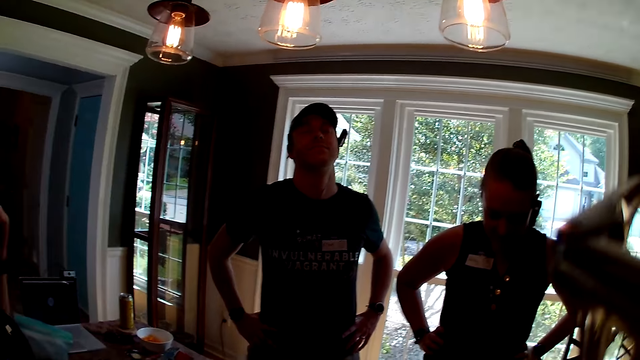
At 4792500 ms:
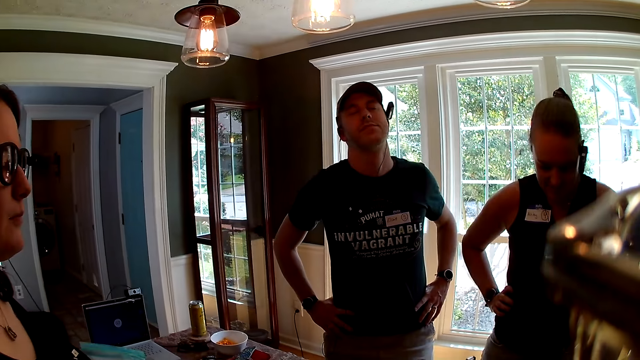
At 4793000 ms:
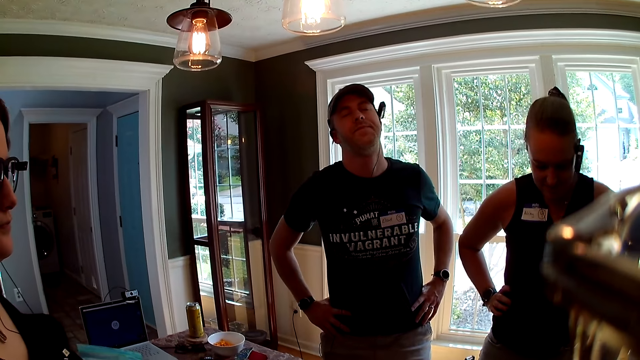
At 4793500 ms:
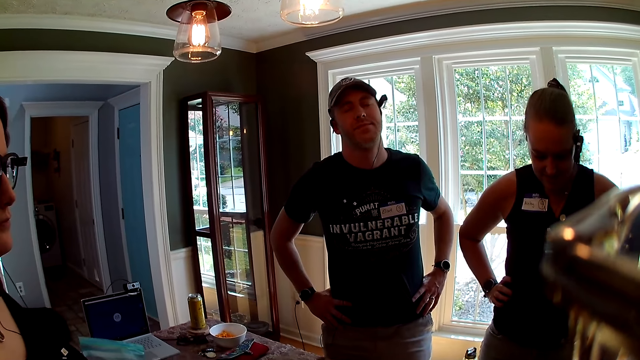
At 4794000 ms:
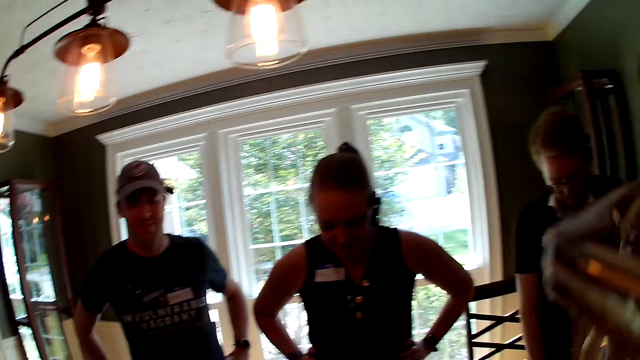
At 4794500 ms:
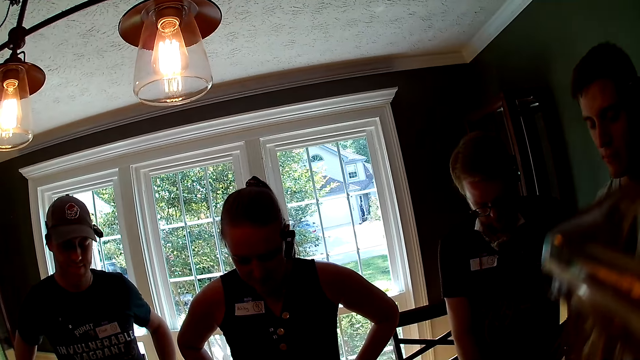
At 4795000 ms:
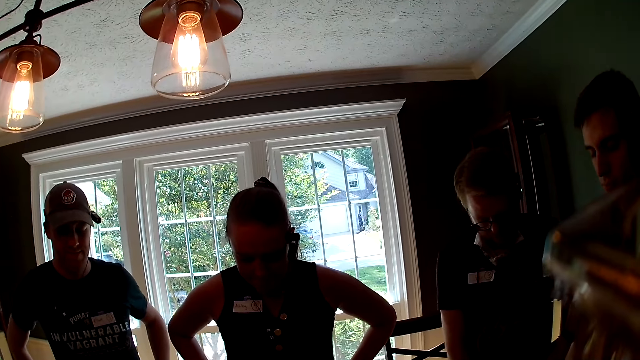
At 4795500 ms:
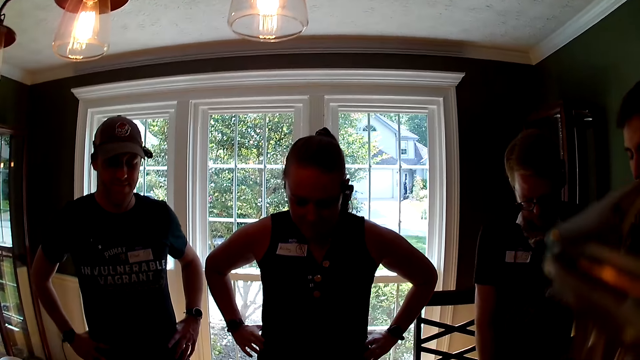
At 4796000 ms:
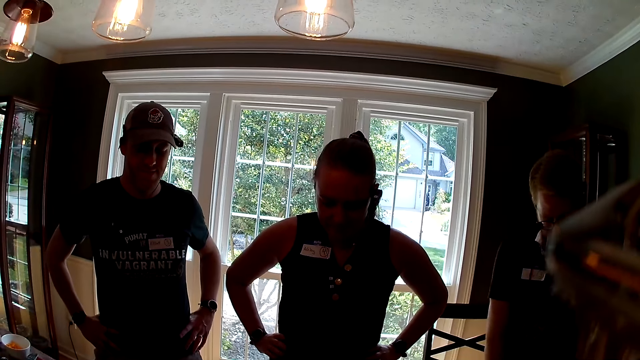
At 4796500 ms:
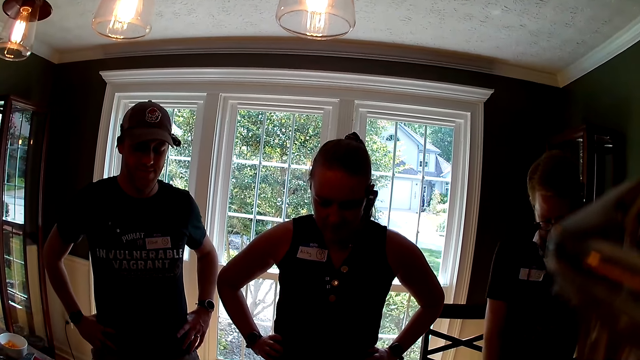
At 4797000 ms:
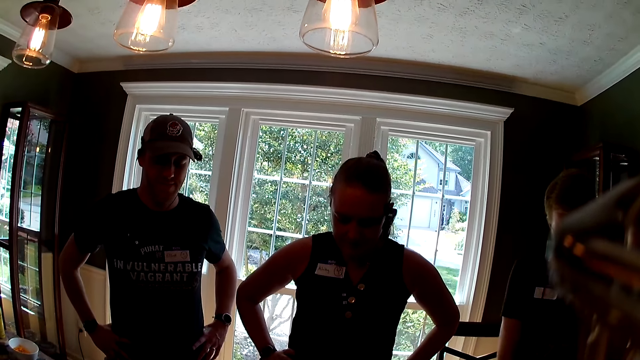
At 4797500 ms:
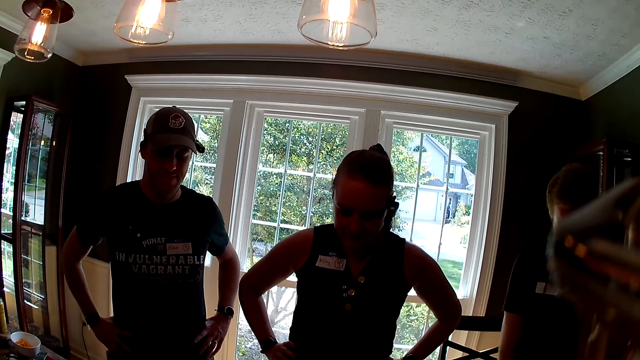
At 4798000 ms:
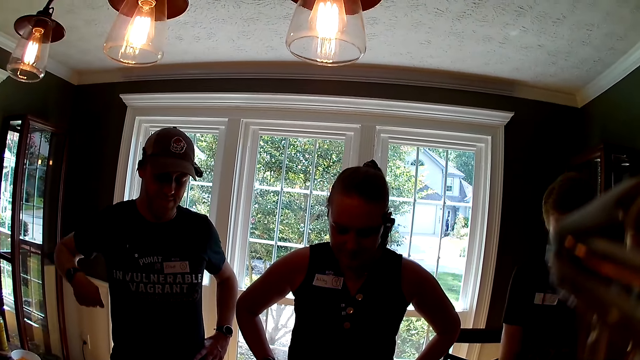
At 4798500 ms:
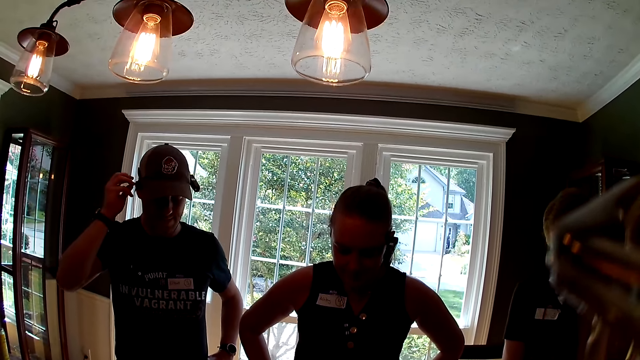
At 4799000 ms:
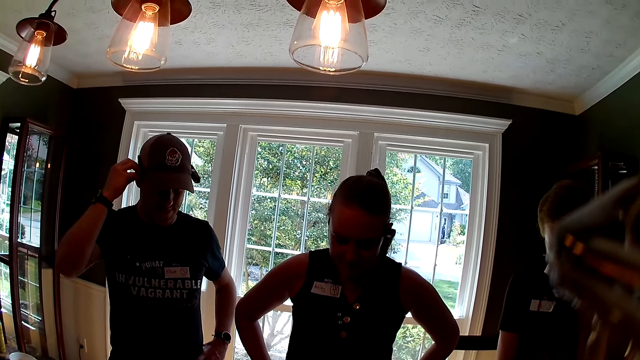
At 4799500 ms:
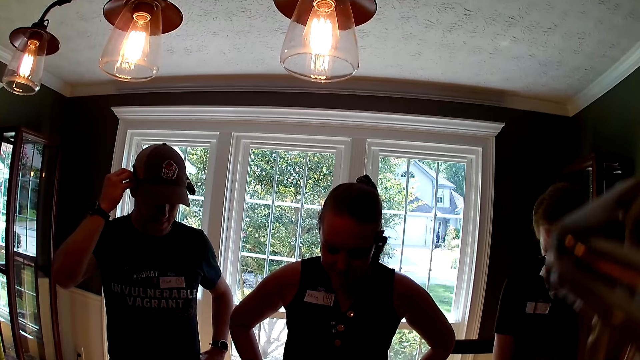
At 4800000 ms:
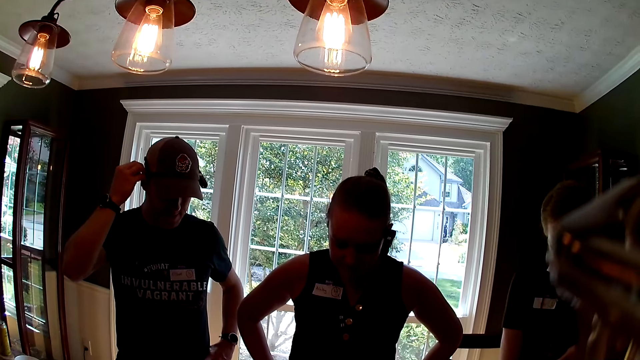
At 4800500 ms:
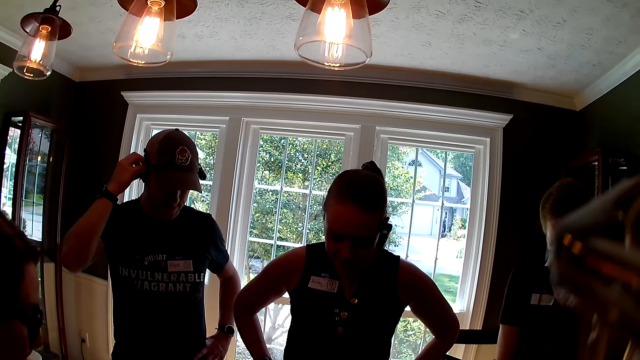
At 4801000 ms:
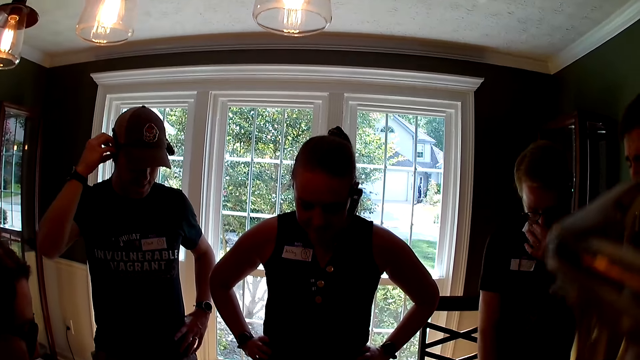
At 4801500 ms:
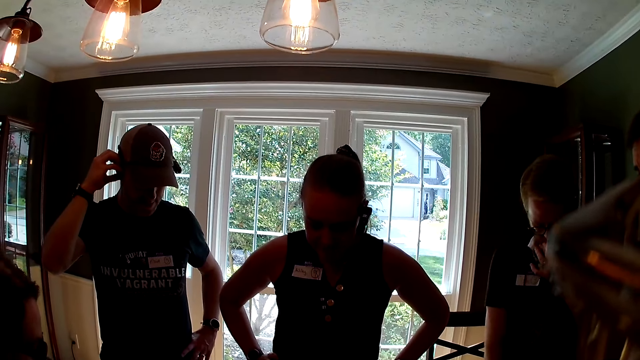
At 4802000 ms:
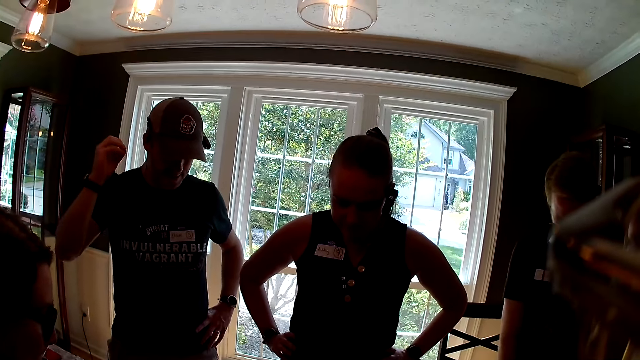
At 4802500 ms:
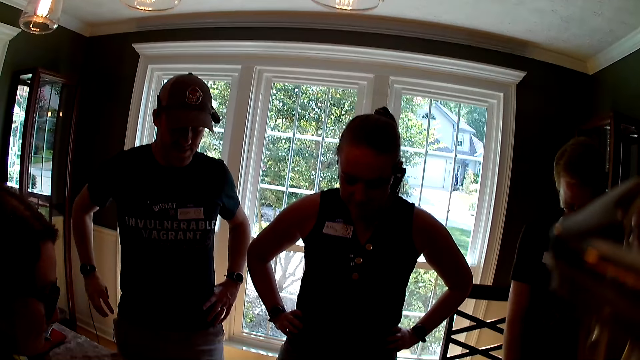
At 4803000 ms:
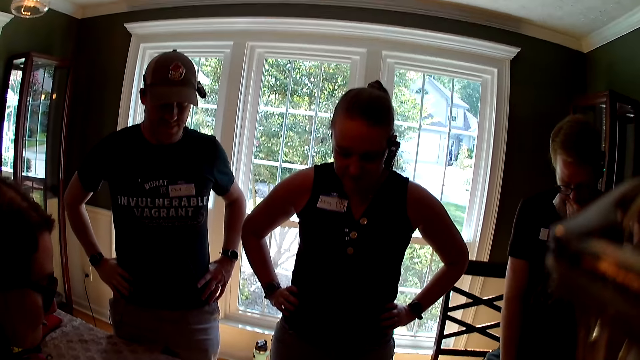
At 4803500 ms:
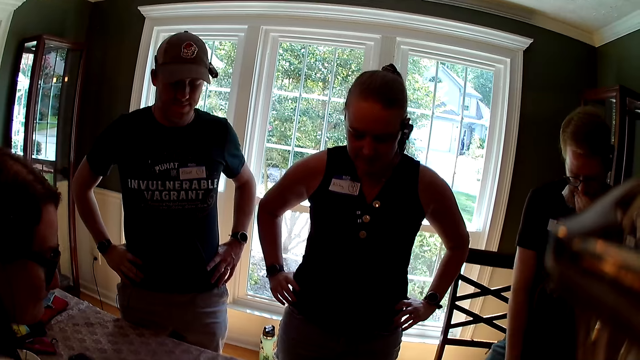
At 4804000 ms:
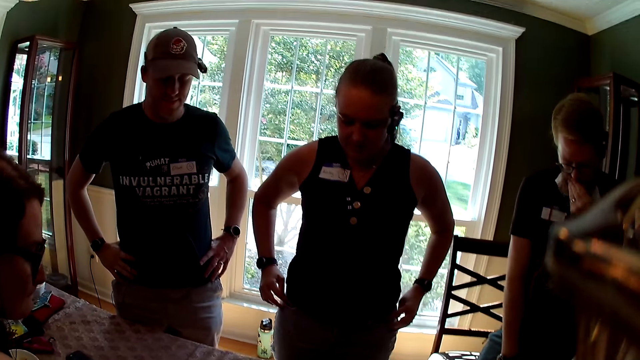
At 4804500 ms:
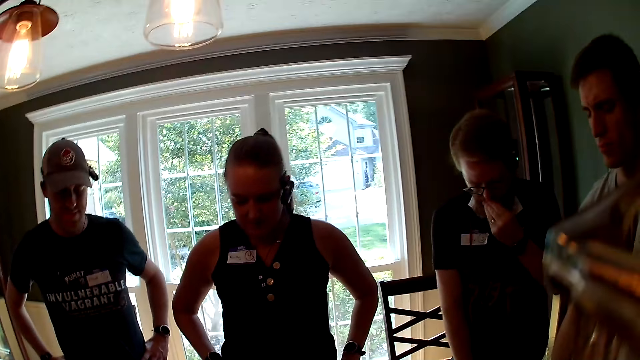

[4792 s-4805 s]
A man adjusts a camera wire with his right hand. The man touches the camera. Another man touches his nose with his left hand.

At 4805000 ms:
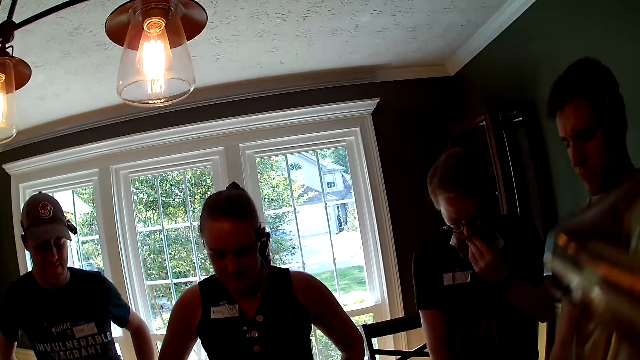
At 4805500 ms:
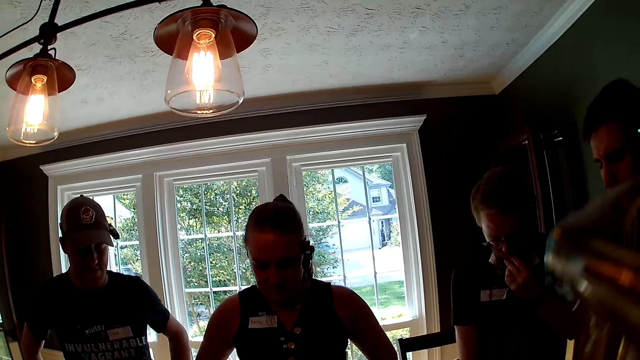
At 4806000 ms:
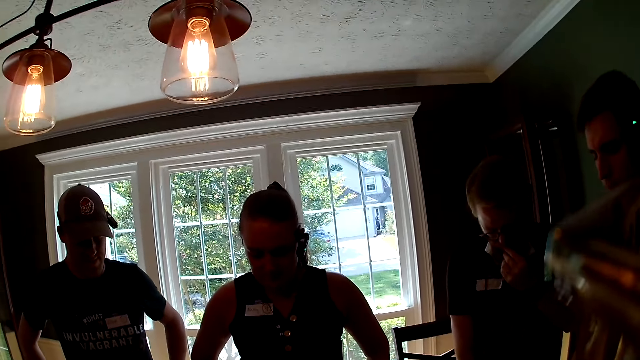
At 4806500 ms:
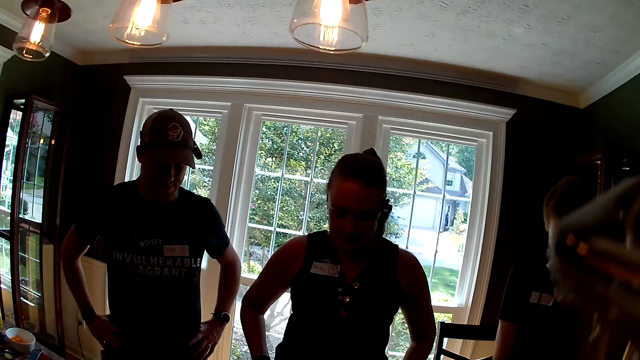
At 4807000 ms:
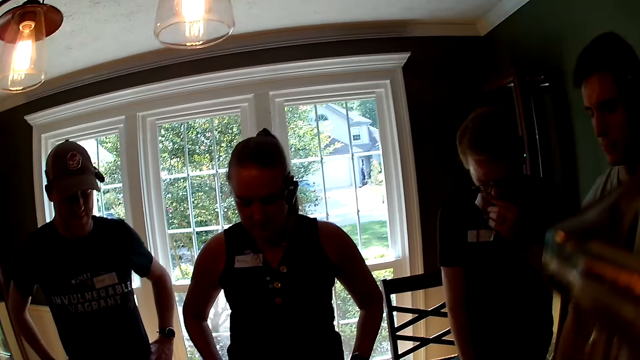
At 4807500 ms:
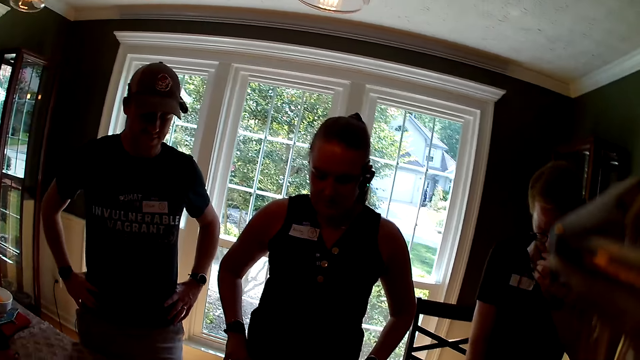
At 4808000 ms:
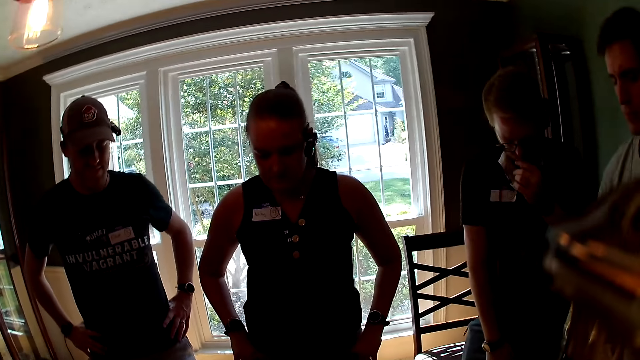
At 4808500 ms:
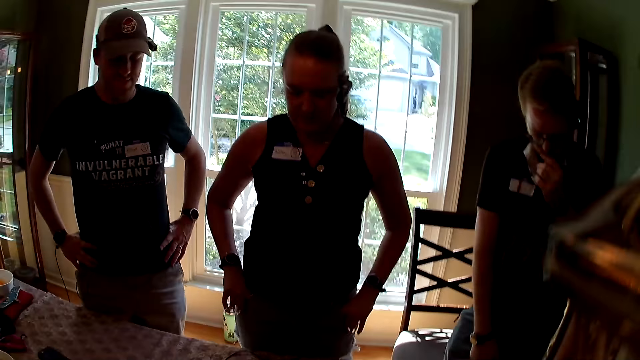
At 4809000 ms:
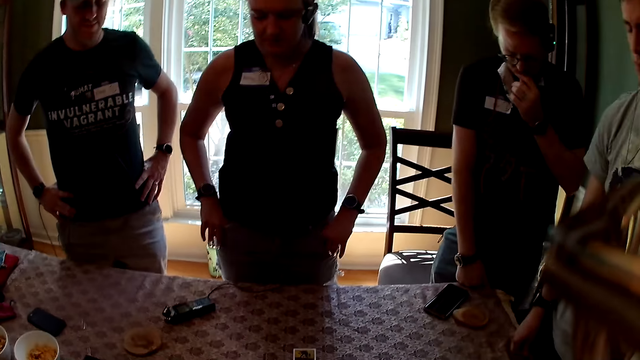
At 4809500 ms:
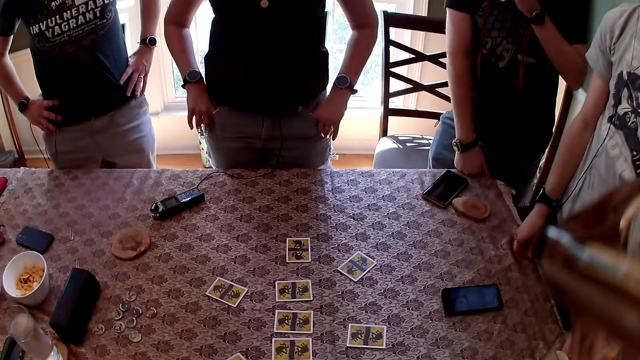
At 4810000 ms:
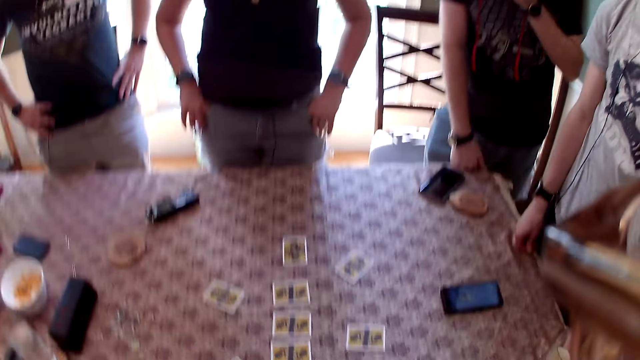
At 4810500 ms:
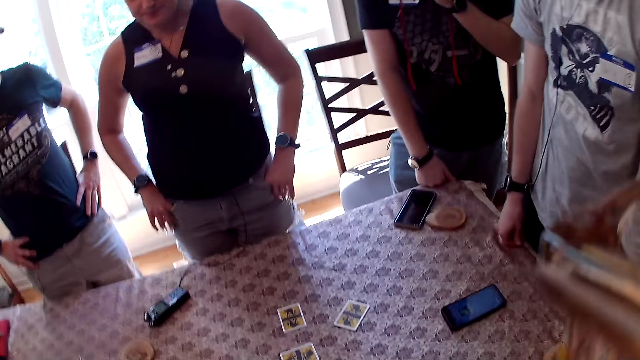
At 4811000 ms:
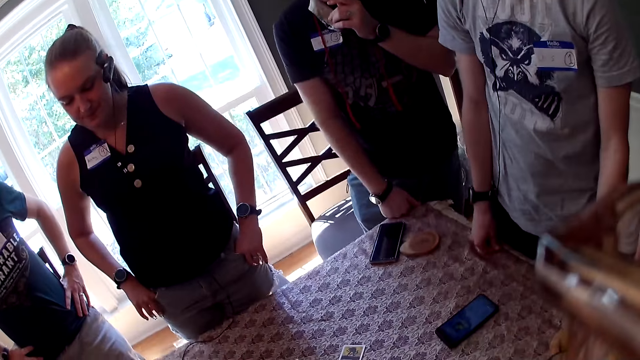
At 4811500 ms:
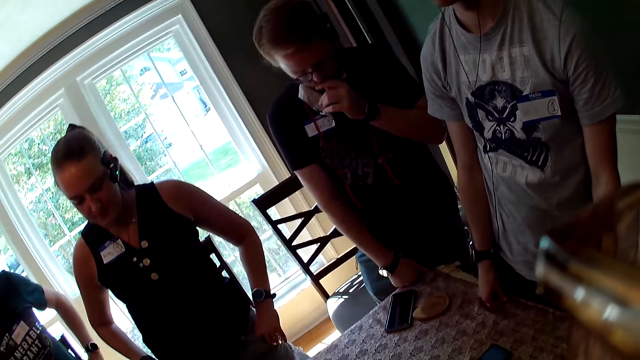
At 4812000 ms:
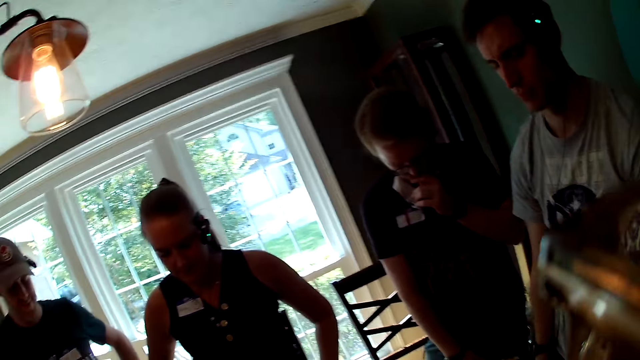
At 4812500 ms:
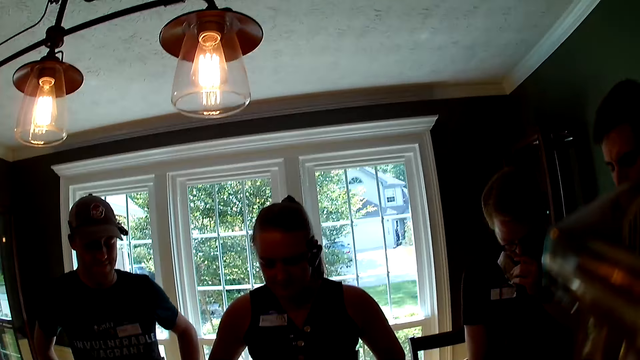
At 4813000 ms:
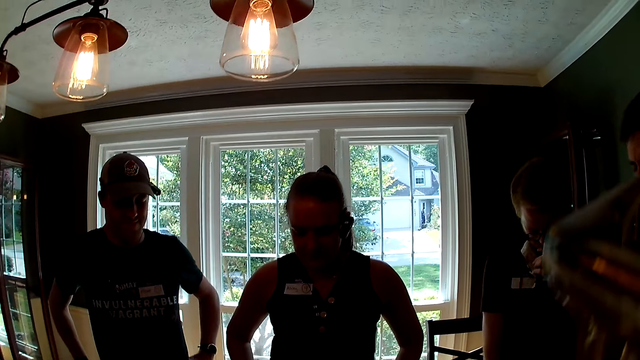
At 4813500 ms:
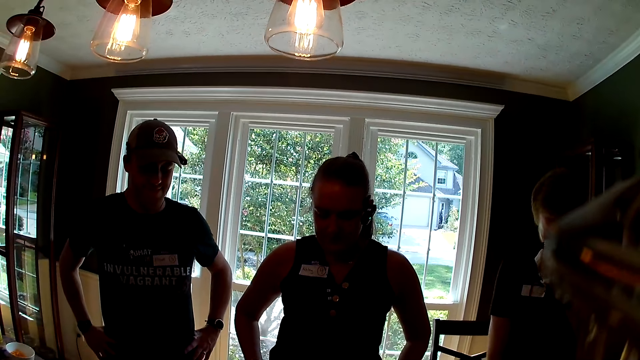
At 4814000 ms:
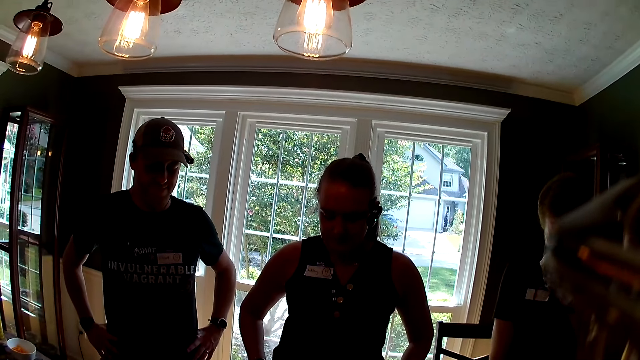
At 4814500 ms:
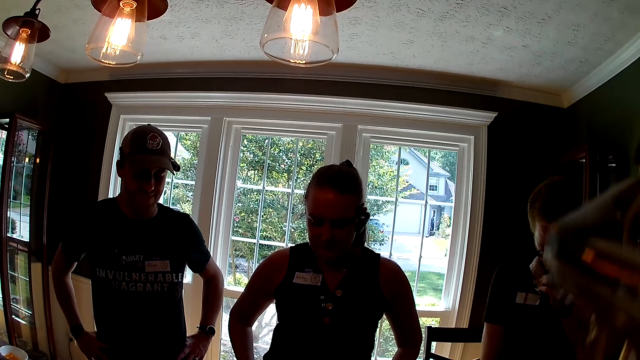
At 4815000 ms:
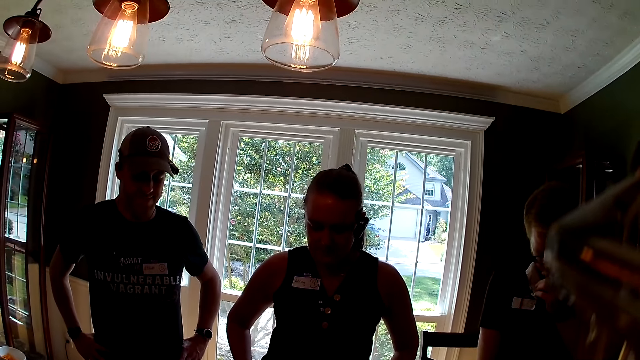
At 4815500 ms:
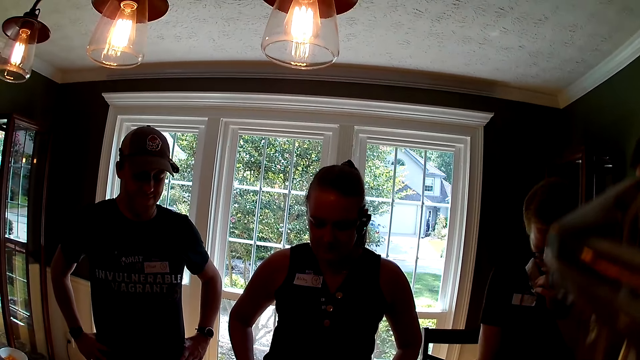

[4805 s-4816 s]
The camera wearer looks at the werewolf cards on the table. A woman looks at the cards on the table. A man looks at the cards on the table. Another man looks at the cards on the table.
